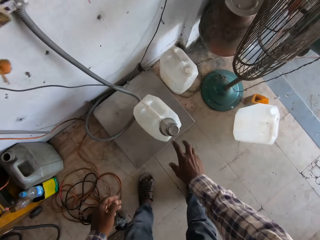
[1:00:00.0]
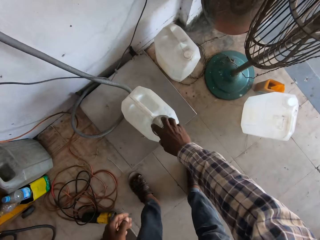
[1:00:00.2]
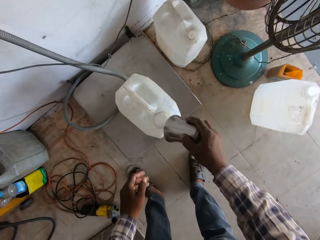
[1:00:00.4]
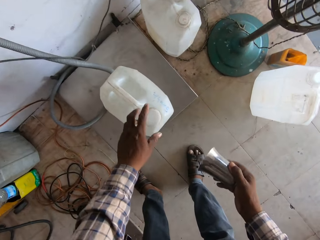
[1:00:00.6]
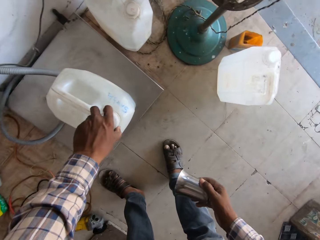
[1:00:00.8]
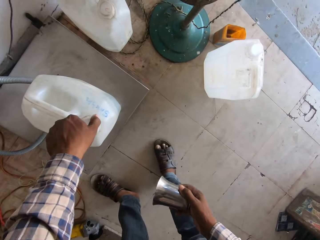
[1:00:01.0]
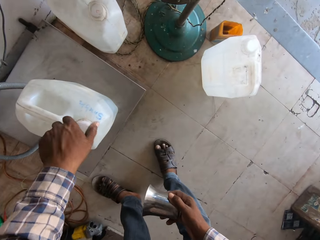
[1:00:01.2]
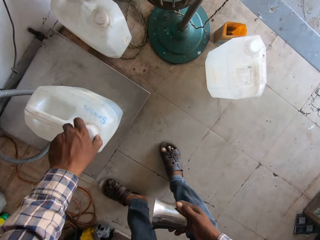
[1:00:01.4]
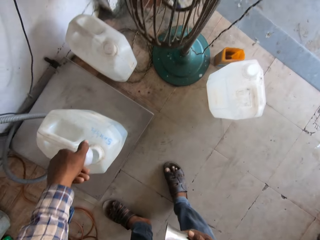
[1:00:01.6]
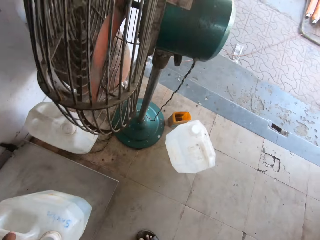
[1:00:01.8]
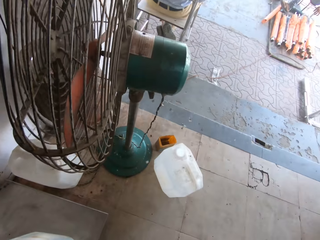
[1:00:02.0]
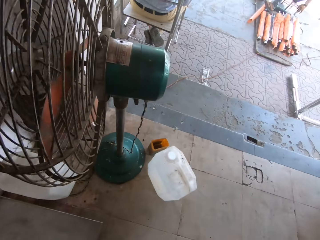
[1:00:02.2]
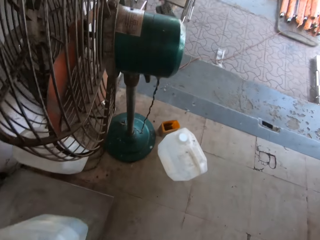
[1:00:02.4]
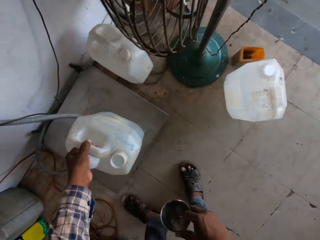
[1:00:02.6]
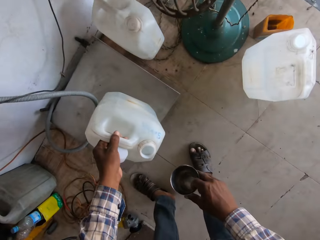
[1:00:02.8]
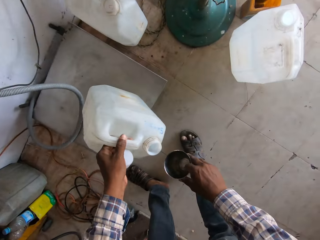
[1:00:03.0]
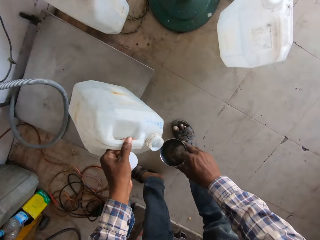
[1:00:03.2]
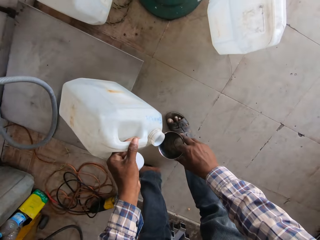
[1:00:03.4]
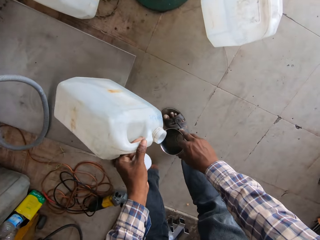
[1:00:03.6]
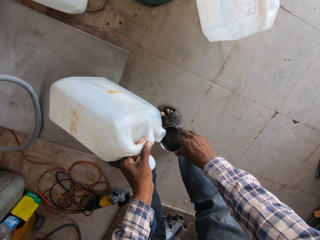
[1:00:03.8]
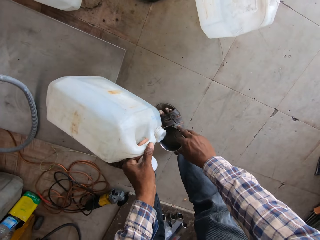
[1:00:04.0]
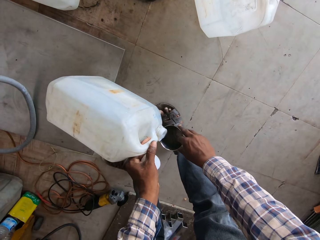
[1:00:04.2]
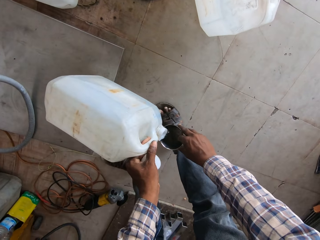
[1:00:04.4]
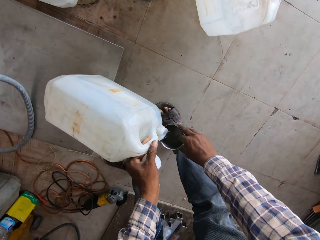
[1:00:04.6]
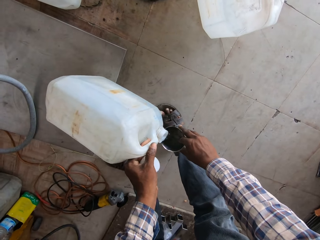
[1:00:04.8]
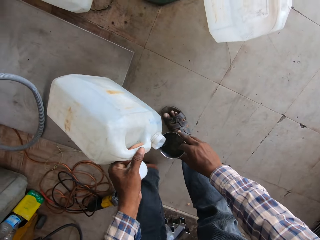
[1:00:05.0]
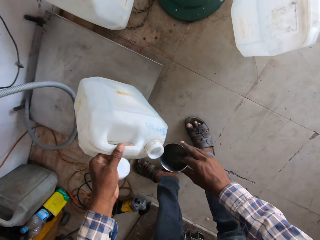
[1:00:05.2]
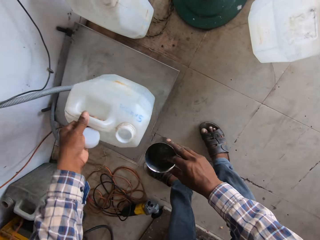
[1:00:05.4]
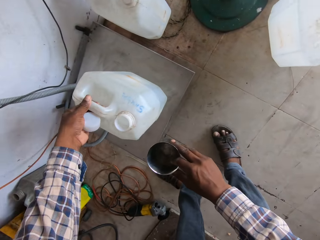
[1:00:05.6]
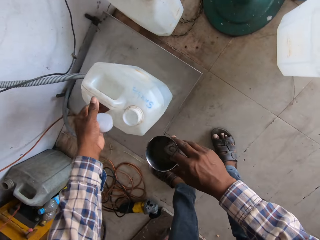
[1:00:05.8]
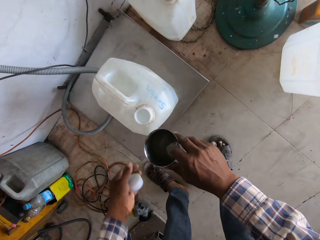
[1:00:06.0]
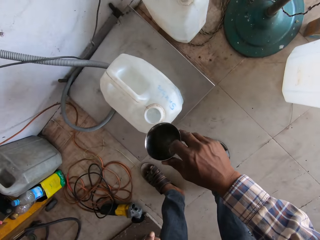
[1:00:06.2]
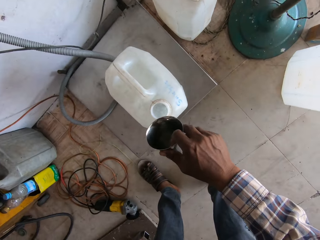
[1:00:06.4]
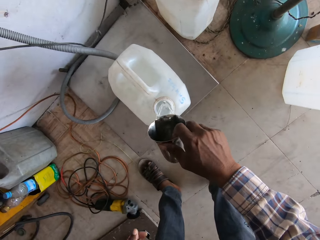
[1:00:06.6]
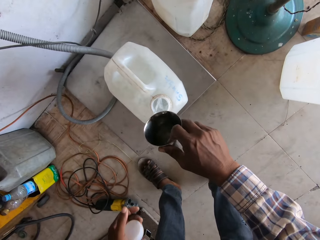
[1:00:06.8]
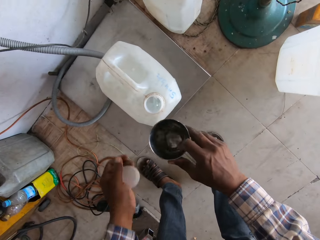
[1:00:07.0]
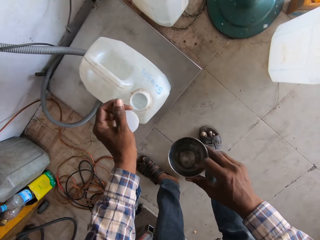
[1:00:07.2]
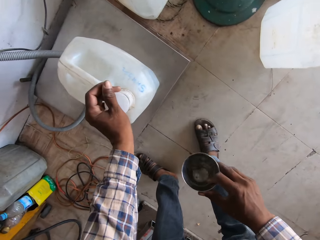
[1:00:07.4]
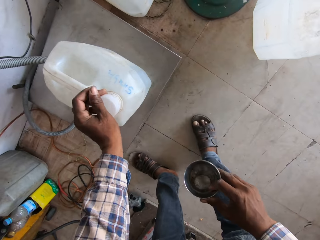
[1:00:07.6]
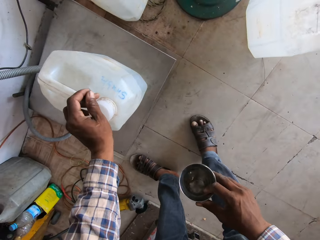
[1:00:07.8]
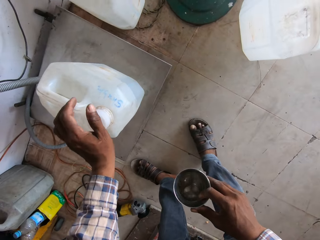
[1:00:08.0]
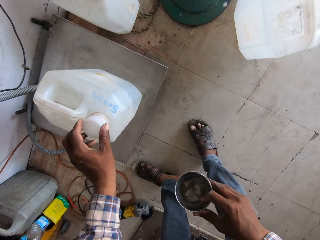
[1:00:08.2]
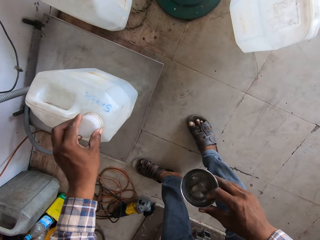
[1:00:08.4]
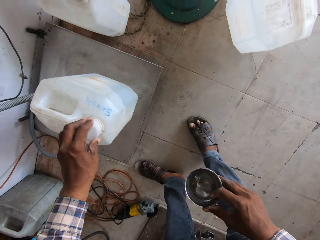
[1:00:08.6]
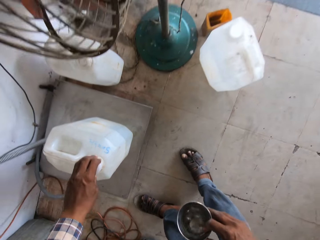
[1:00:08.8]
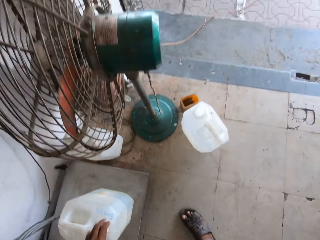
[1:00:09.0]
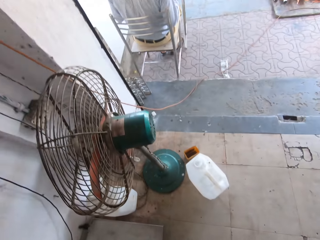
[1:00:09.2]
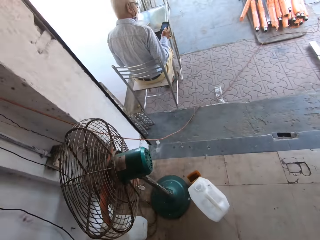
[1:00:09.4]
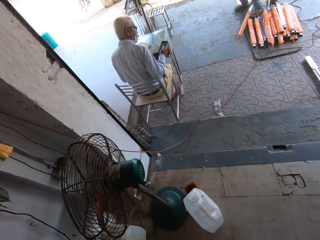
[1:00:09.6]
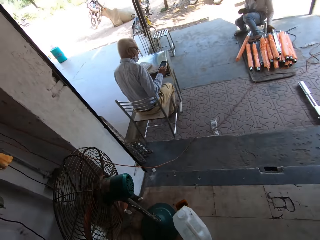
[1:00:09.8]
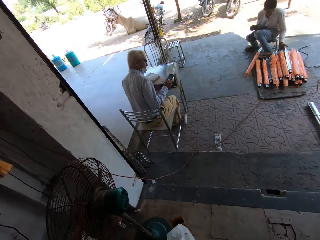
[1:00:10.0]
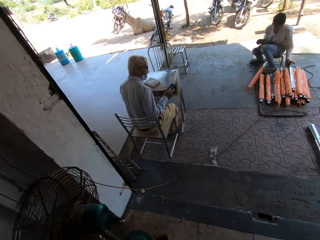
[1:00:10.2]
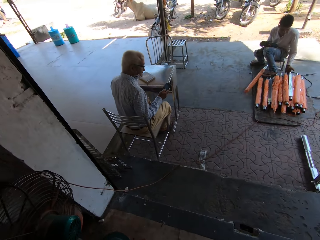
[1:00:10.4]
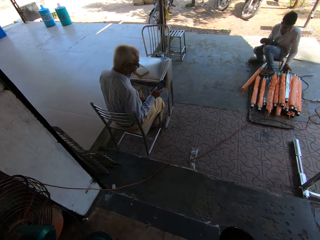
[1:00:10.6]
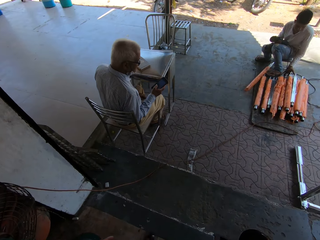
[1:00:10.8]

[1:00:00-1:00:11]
The camera wearer picks up a cup on a keg of water with his right hand. A man interacts with the camera wearer. He opens the bottle or keg. He pours some water from the keg into the cup with his left hand. He pours some water from the cup in his right hand into the keg. He closes the keg of water with his left hand.

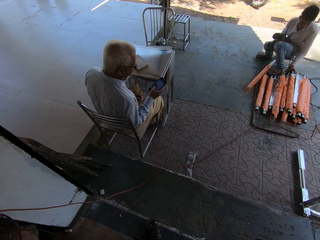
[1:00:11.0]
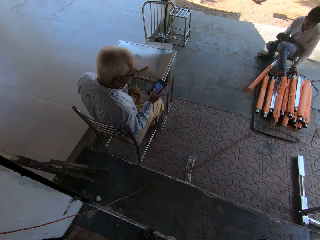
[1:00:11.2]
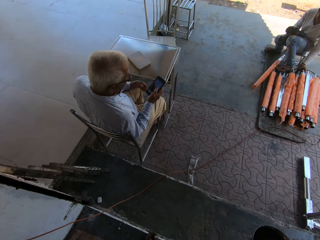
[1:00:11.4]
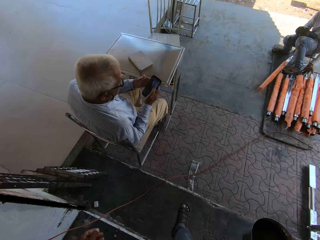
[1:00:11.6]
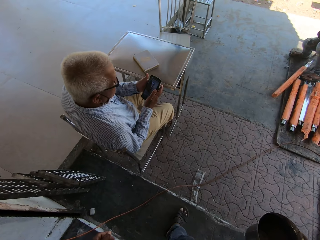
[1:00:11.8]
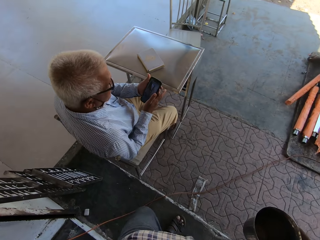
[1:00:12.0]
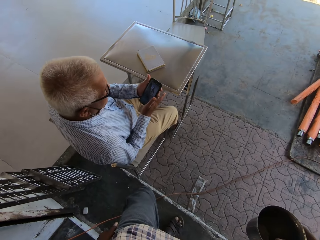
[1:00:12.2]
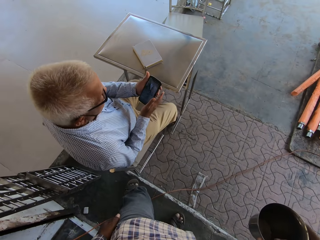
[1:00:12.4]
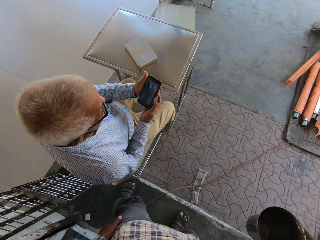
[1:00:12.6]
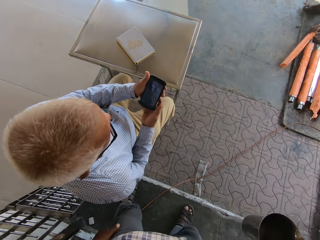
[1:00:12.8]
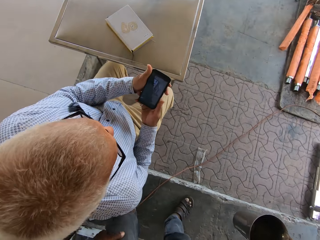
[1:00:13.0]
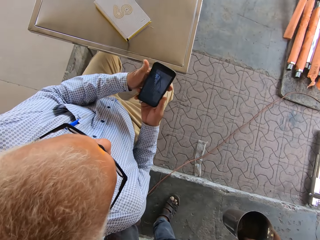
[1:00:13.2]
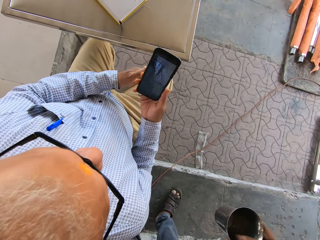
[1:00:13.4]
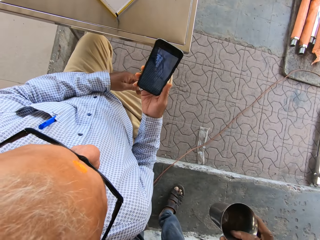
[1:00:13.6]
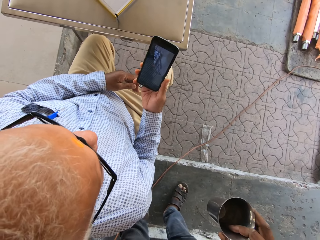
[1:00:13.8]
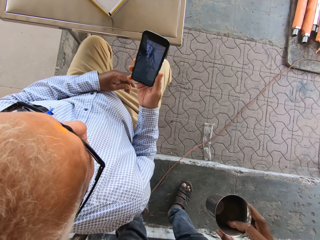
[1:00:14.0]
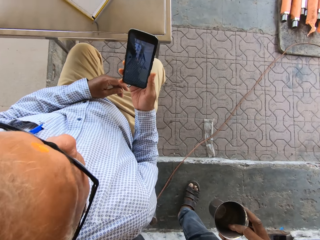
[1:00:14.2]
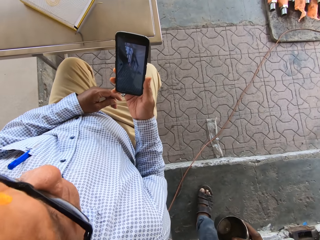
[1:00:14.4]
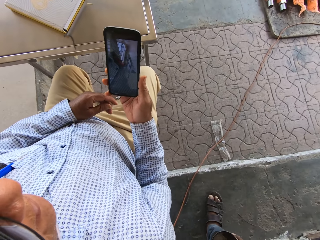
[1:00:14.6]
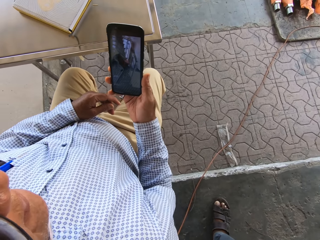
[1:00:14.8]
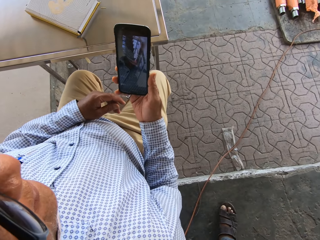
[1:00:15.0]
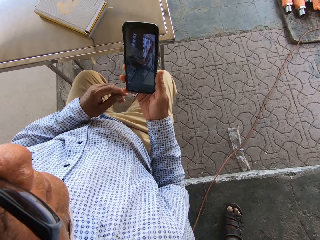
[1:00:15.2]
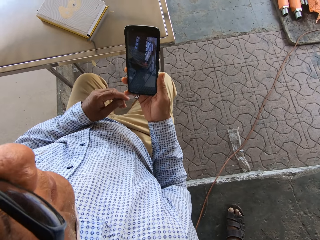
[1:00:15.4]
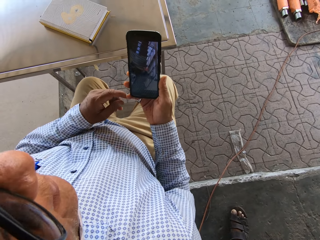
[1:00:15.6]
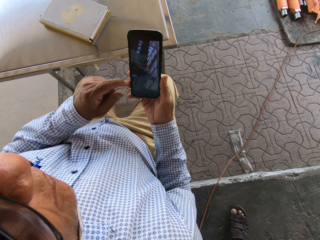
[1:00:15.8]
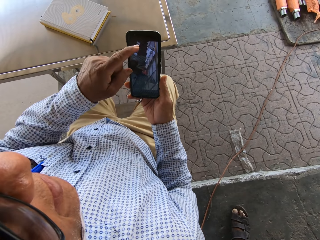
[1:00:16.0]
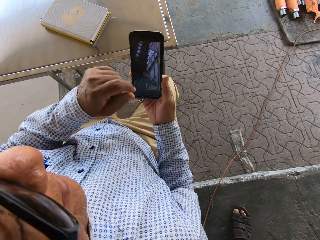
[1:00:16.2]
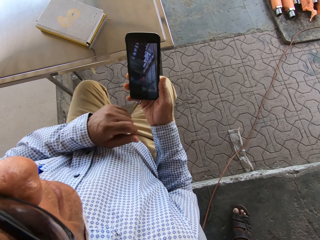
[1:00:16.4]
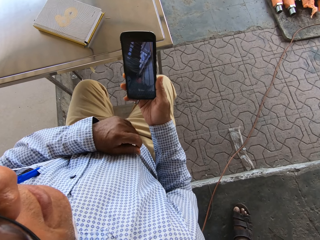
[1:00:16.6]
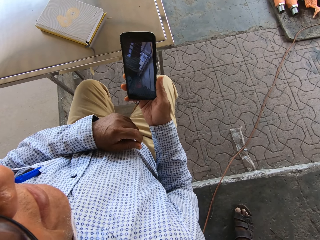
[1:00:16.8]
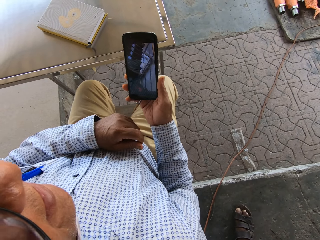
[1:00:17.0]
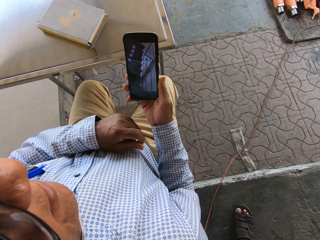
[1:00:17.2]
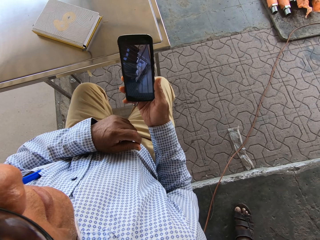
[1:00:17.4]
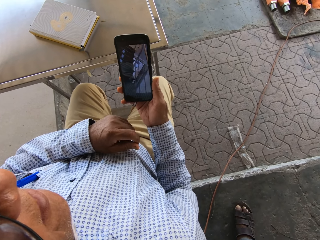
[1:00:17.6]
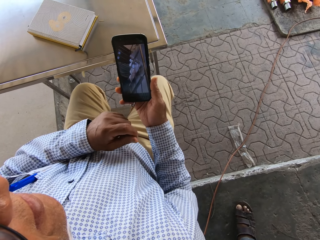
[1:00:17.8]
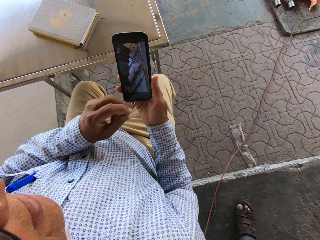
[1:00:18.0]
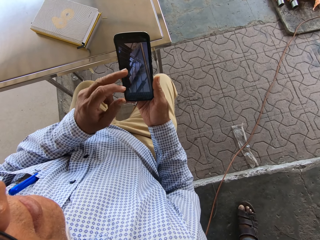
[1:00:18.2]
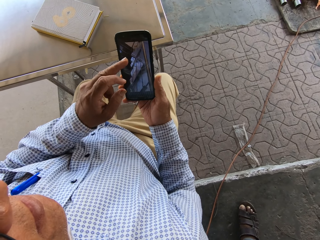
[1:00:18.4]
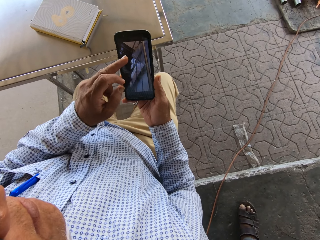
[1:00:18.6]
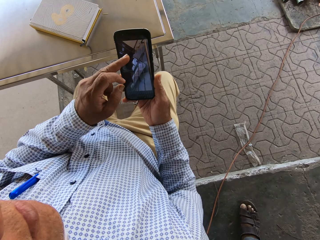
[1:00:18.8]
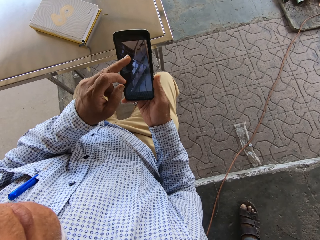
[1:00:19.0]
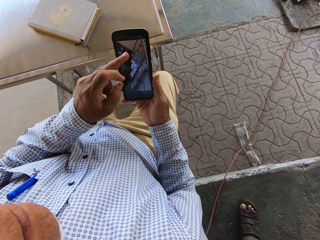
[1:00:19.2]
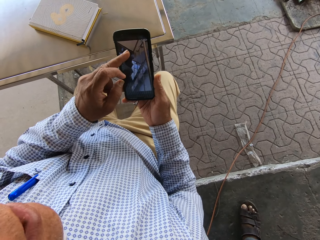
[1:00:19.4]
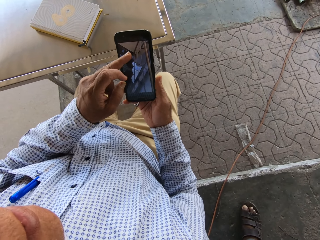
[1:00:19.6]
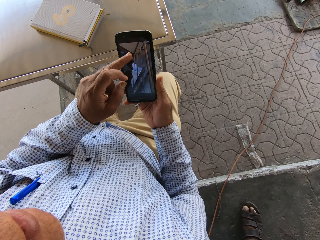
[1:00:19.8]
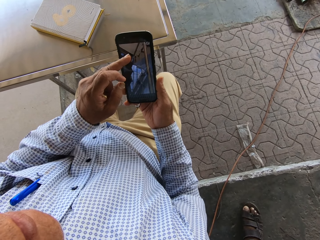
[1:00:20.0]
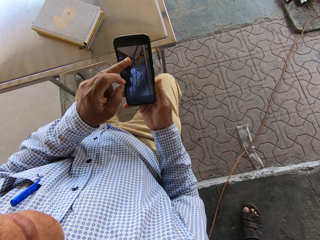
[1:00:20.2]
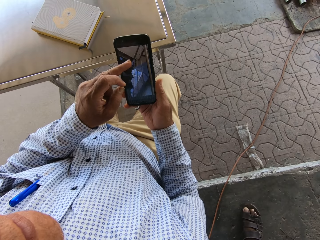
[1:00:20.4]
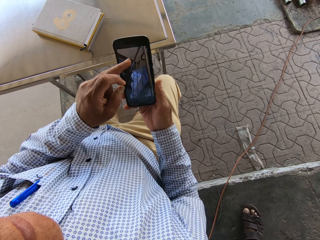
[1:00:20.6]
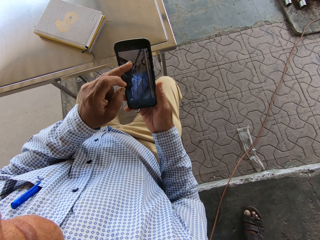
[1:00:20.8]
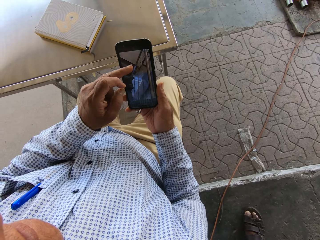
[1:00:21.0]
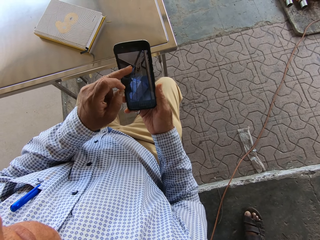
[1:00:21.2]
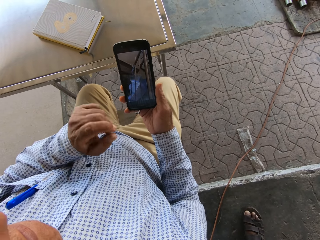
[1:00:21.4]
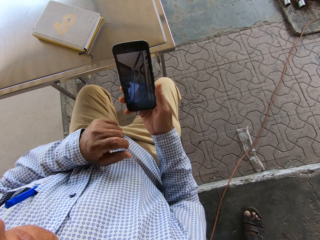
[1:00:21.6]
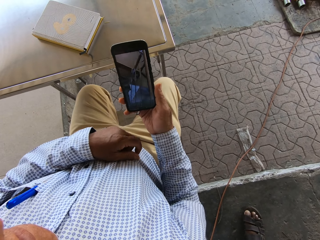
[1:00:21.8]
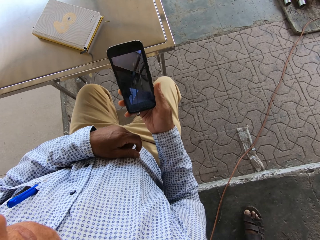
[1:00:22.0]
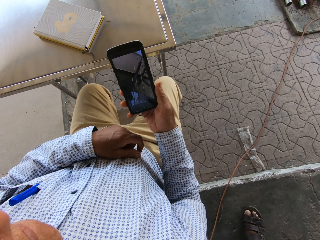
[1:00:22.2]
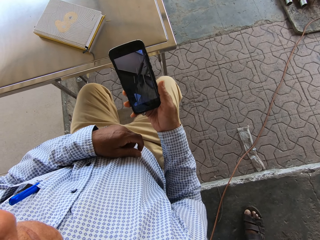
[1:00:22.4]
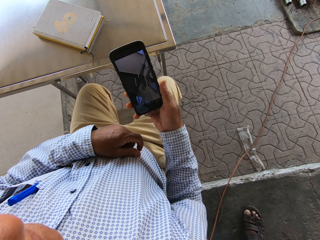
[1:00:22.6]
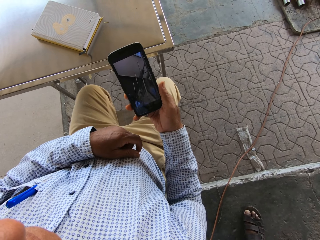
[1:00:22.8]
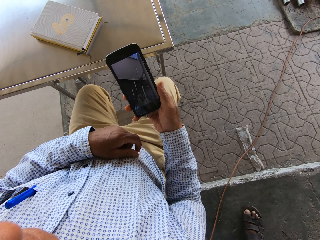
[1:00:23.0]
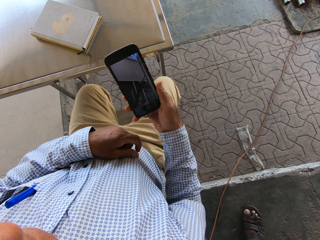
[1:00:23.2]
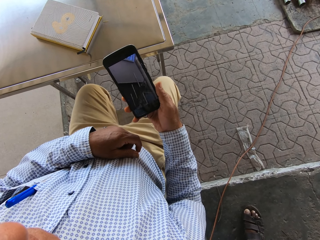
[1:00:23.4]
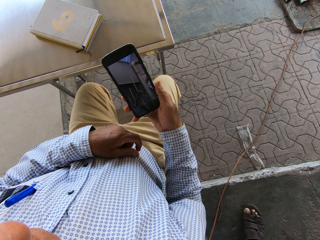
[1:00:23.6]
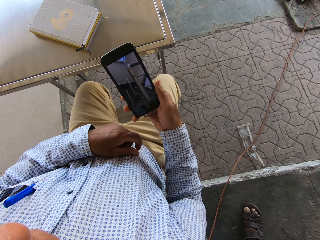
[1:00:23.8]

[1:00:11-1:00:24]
The camera wearer moves from the workshop to the balcony. A man pulls an iron rod on the floor to himself with his left hand. Another man talks to the camera wearer. The other man shows the camera wearer a phone in his right hand. The camera wearer looks at the phone. The other man points at the phone.
